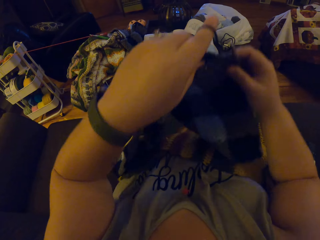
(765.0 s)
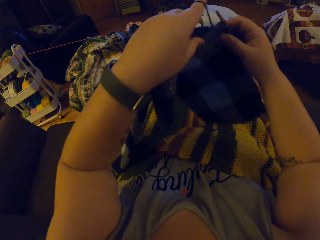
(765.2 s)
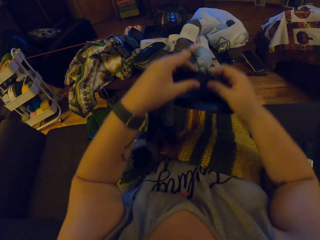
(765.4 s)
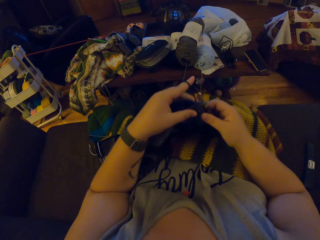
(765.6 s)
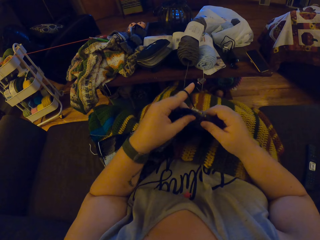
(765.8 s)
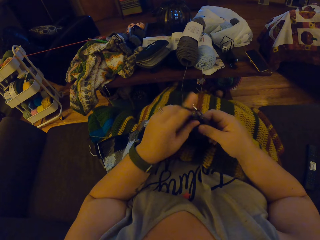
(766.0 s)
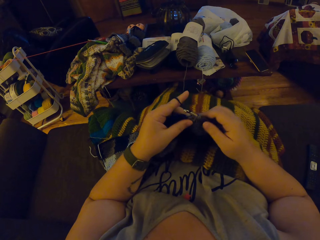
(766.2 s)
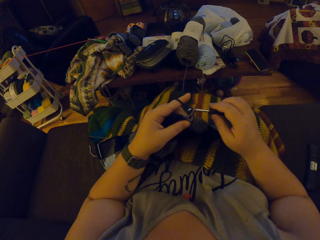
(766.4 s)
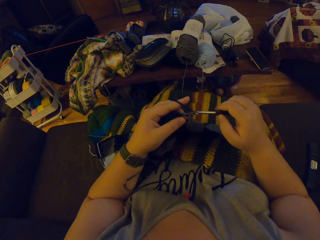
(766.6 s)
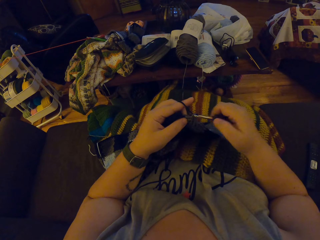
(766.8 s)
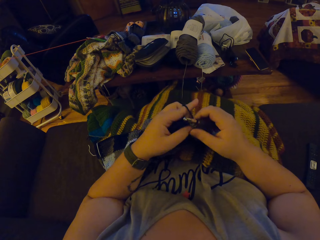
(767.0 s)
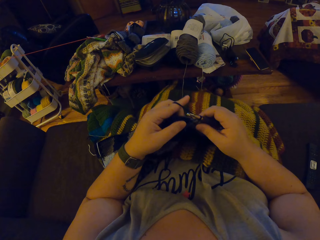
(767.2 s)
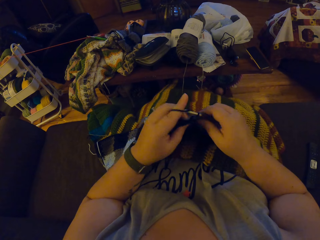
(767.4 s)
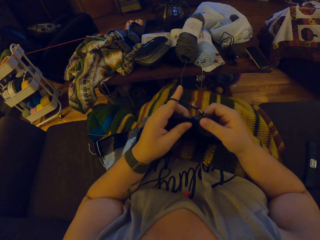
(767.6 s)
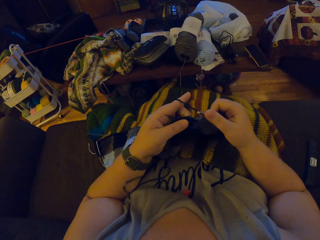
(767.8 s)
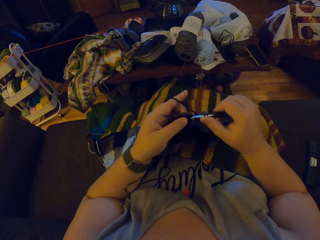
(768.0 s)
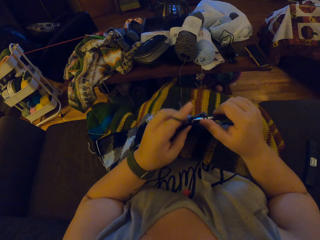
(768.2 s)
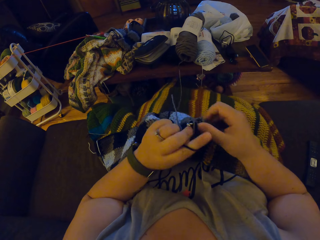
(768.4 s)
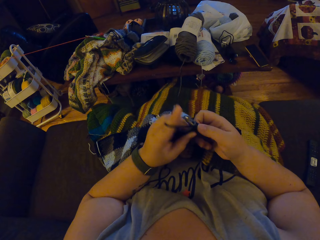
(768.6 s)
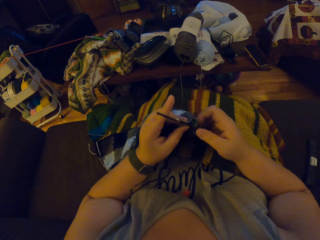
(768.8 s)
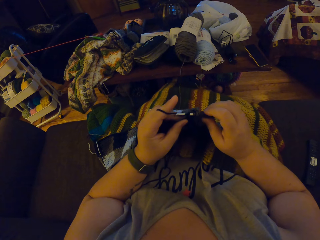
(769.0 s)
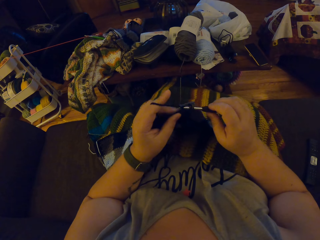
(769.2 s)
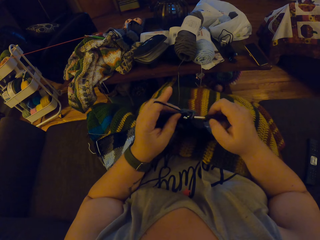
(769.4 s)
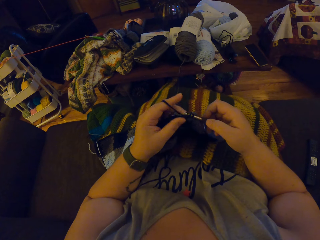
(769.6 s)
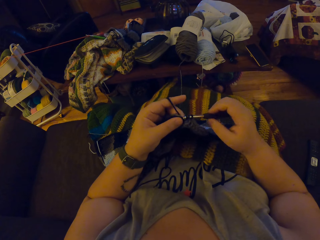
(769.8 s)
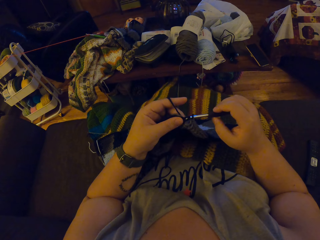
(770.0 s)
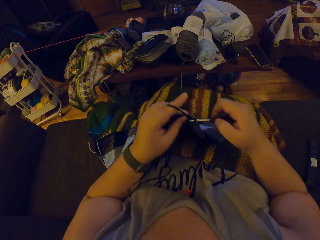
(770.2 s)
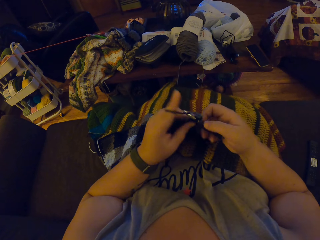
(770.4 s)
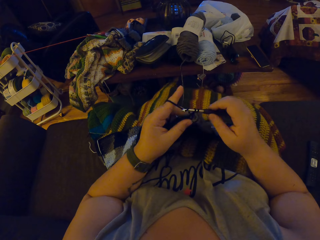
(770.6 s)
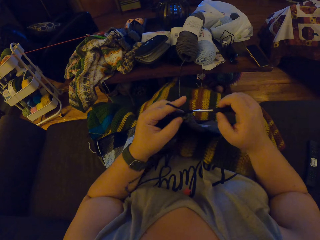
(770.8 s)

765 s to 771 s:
The camera wearer lifts the scarf. They adjust the crochet. They put the scarf on the lap. They knit the scarf. They pass the scarf to the left hand. They touch the scarf. They knit the scarf.

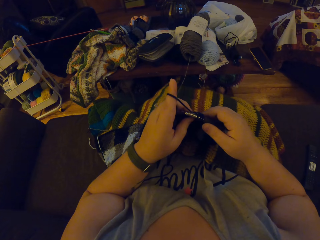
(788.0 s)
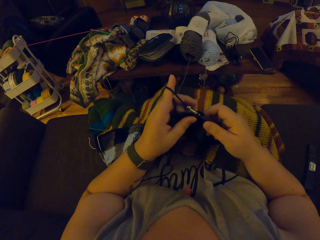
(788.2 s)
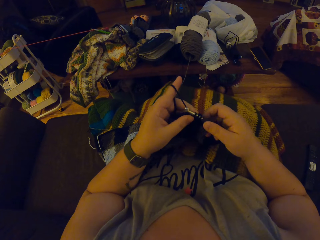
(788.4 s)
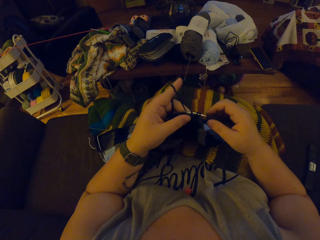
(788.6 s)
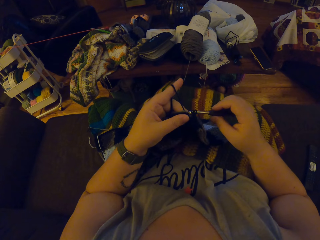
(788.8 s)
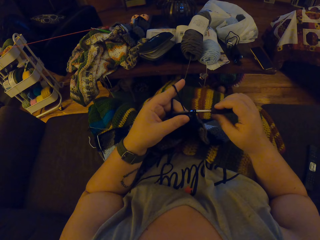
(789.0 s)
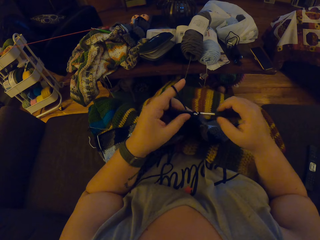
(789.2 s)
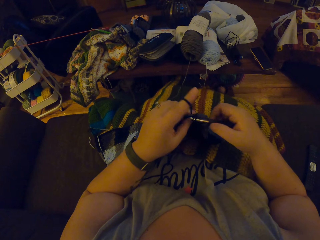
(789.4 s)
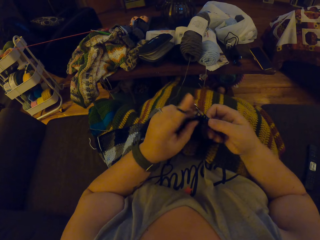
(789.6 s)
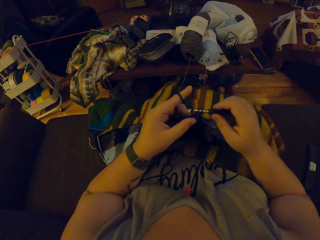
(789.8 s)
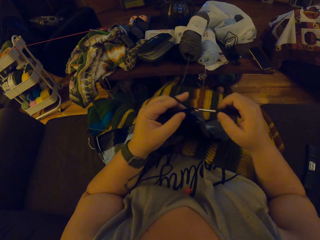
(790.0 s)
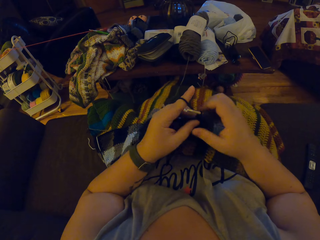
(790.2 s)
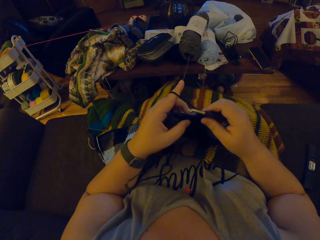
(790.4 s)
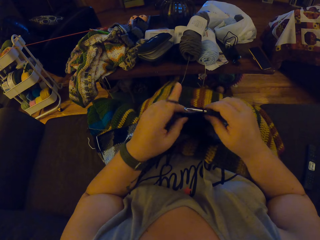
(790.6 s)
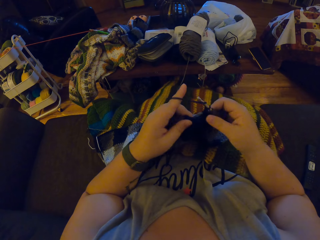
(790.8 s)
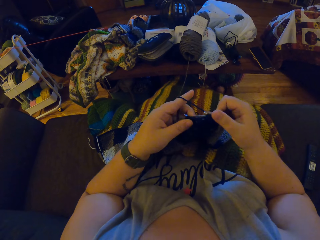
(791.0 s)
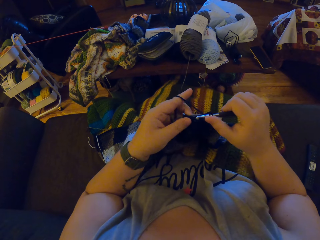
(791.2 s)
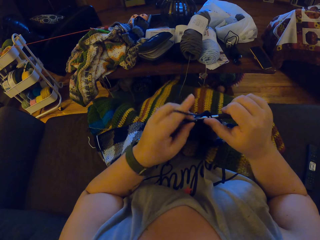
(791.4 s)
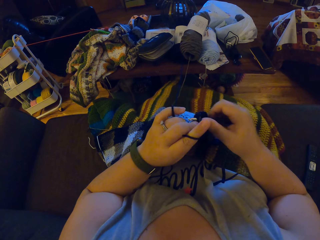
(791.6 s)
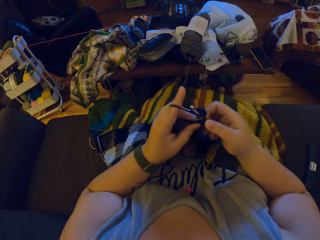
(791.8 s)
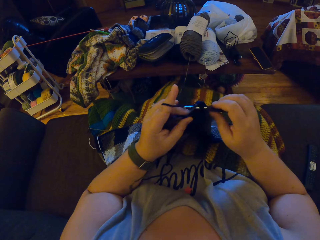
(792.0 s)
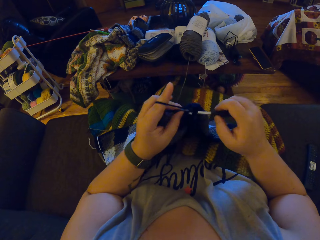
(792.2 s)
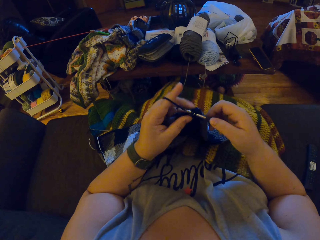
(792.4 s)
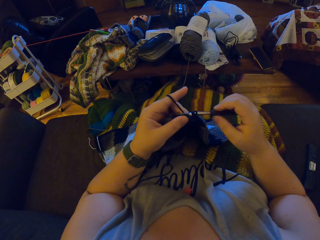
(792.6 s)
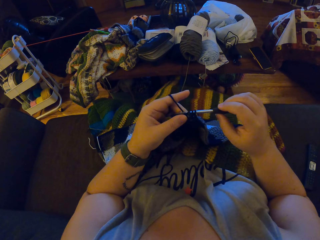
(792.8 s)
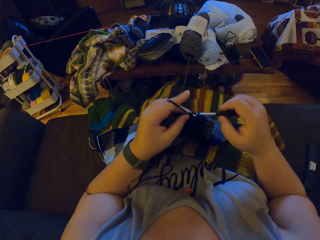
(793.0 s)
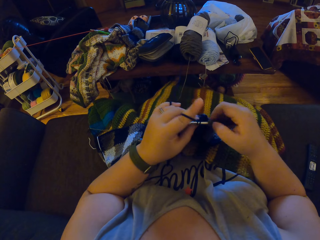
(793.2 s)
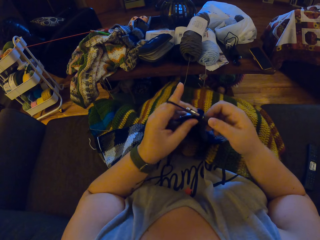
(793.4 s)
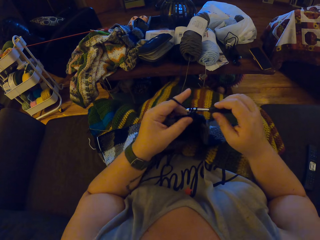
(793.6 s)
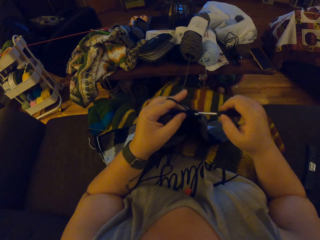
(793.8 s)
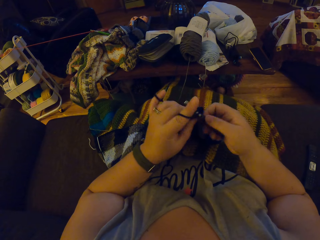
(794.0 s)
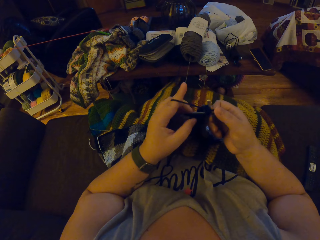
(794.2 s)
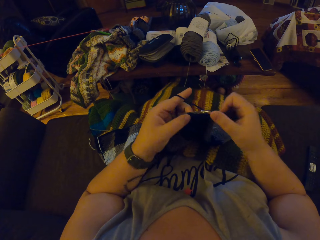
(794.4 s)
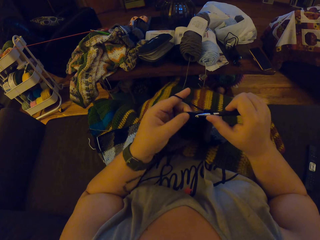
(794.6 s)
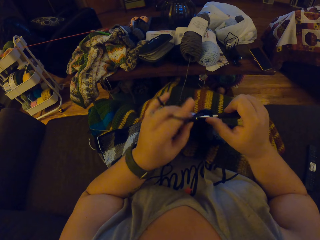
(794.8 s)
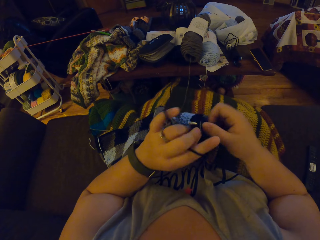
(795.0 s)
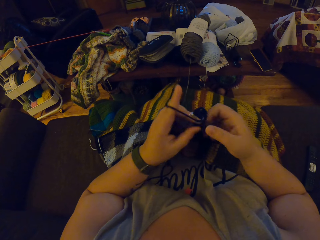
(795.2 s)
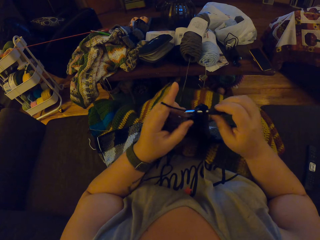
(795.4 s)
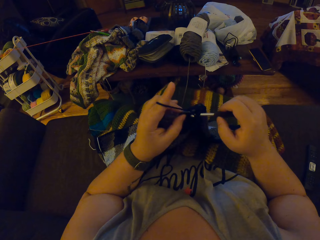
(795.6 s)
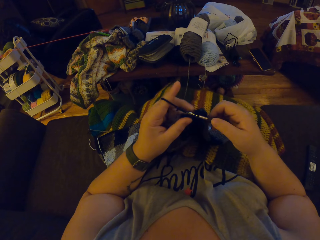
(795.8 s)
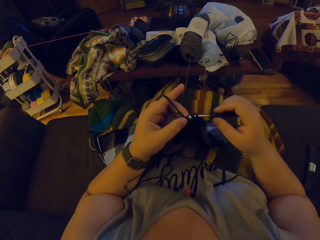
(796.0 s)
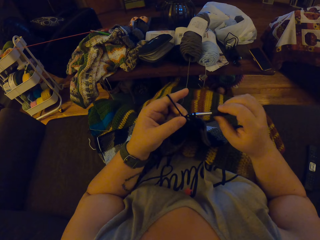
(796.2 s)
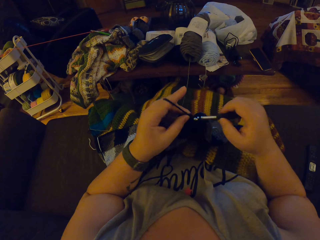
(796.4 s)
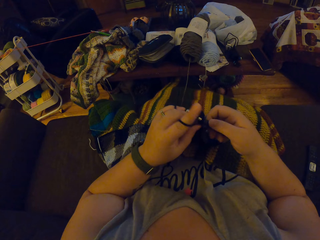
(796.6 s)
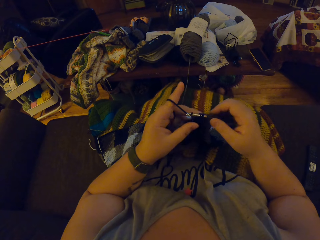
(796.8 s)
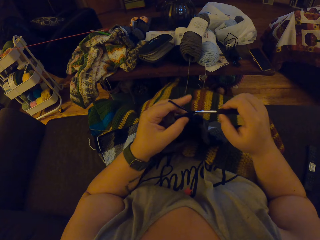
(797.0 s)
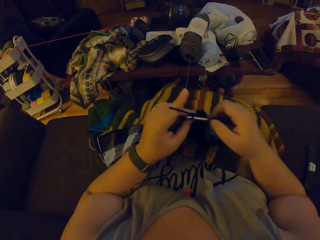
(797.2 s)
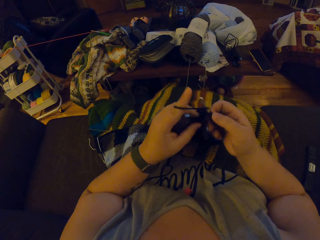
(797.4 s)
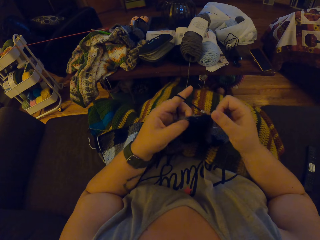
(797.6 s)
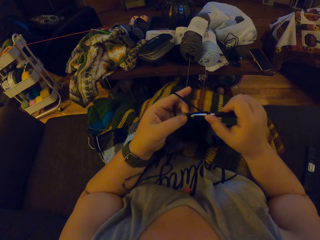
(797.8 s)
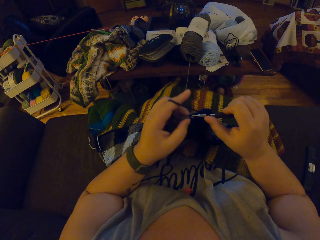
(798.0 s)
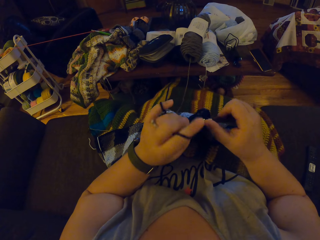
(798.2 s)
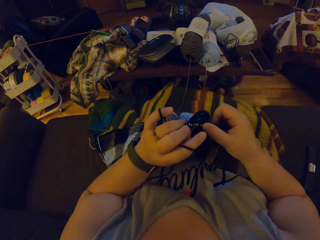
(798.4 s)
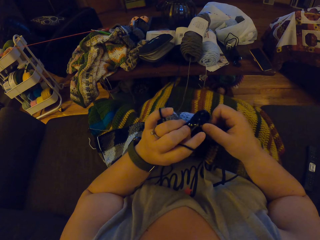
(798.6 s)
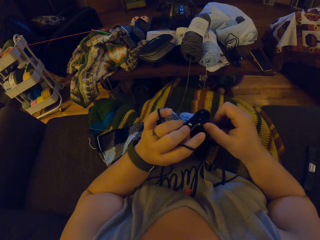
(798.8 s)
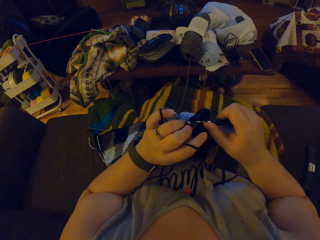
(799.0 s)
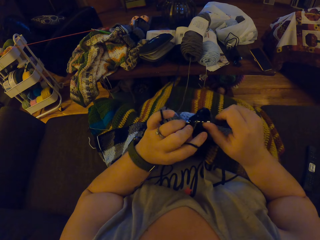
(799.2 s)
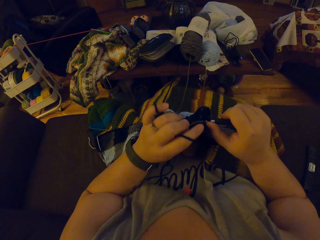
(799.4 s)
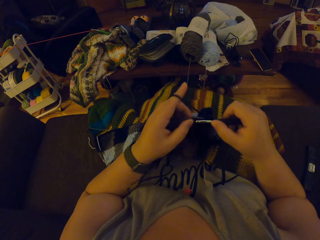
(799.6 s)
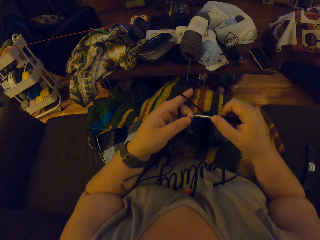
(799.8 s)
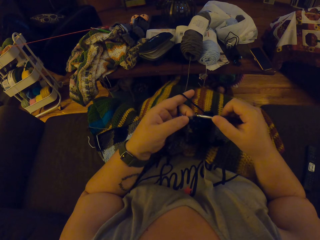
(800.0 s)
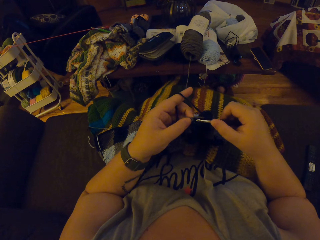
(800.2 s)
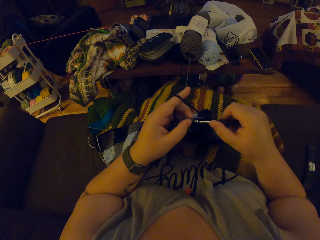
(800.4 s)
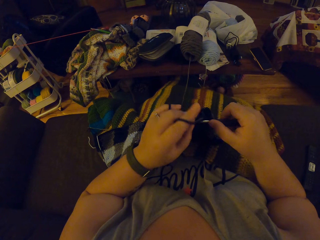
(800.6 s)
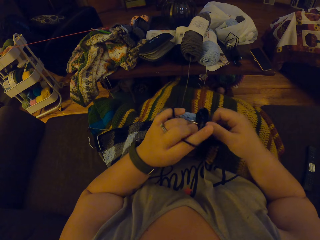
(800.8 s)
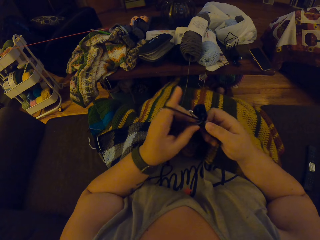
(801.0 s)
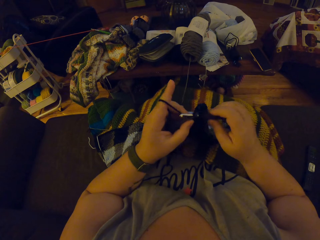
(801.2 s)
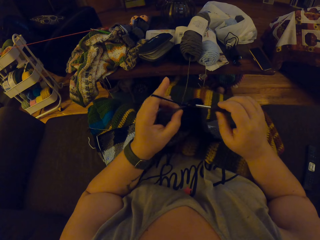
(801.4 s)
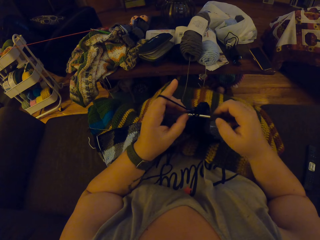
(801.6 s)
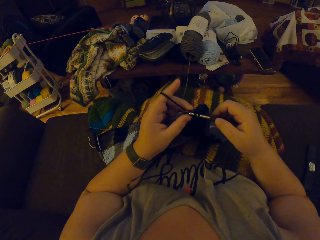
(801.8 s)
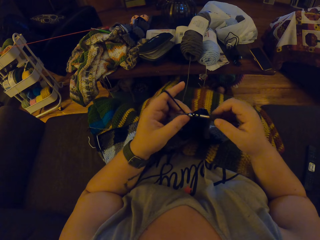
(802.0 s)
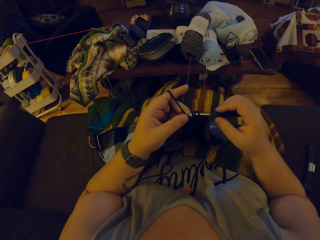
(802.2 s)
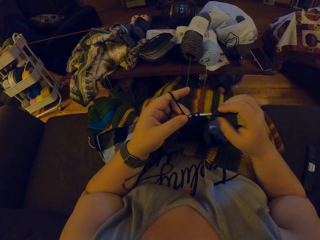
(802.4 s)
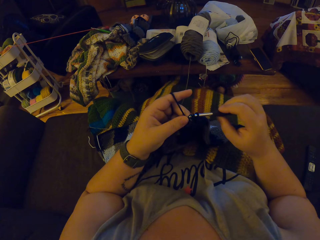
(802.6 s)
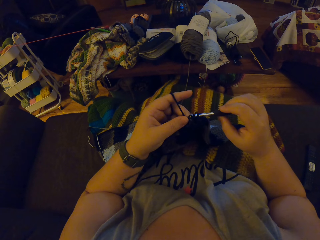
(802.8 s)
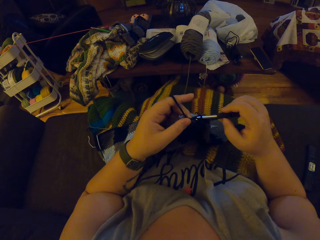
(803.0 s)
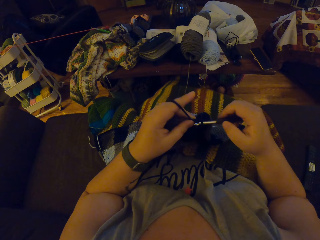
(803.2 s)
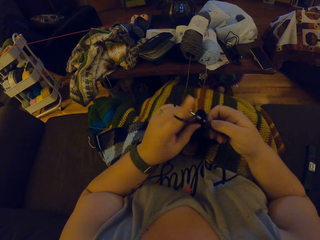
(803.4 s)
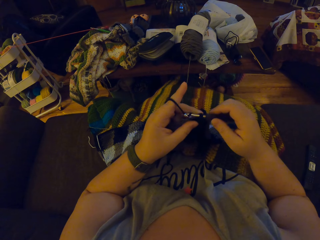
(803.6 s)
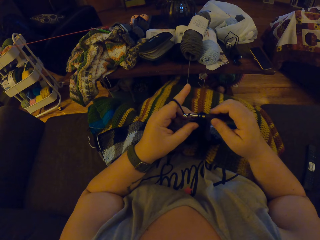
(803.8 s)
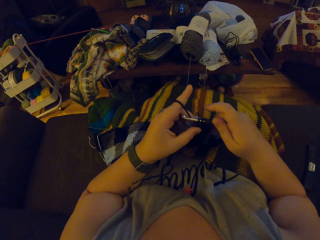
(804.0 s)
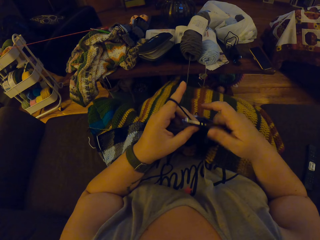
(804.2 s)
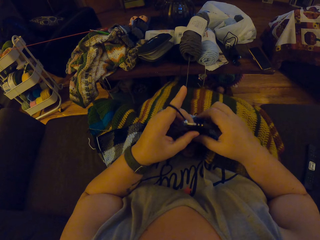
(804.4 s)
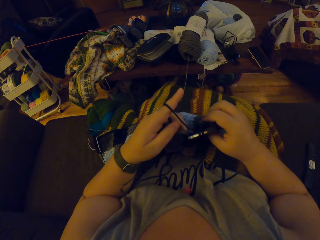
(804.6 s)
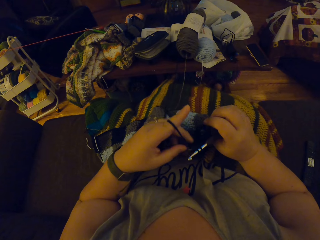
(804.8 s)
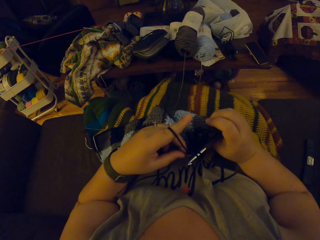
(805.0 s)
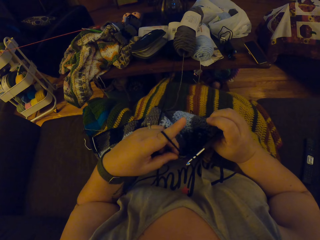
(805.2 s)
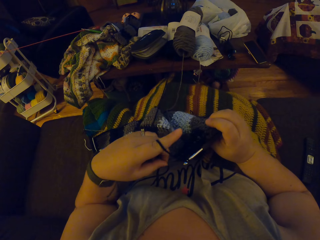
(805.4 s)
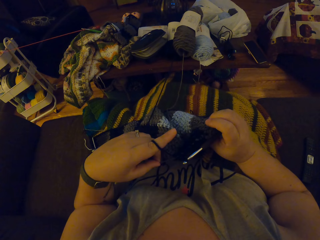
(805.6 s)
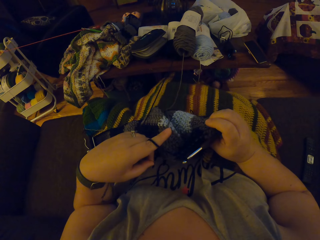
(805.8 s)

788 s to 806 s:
The camera wearer touches the scarf. They knit the scarf. They pass the scarf to the right hand. They pass the scarf to the left hand. They knit the scarf. They pass the scarf to the right hand.
